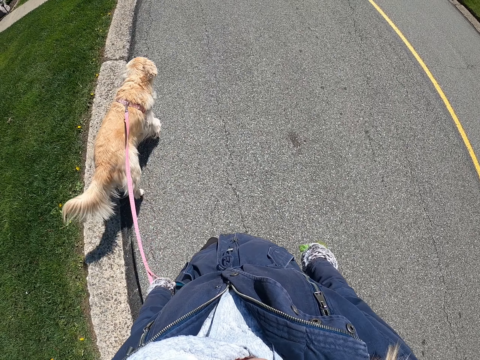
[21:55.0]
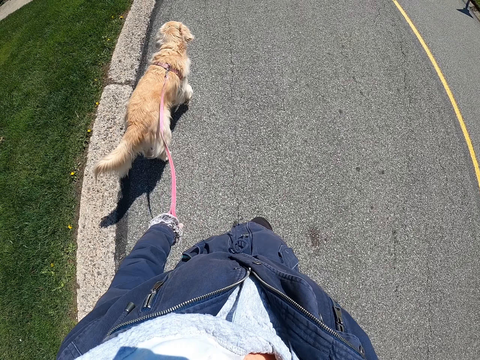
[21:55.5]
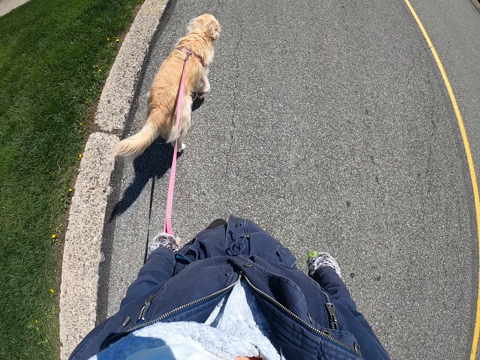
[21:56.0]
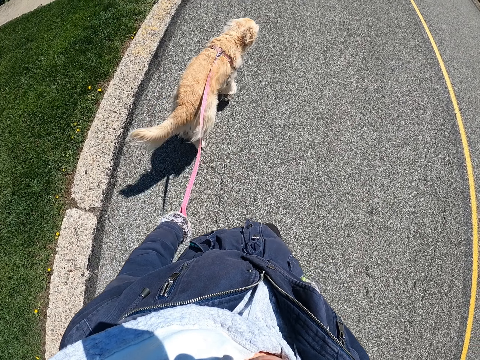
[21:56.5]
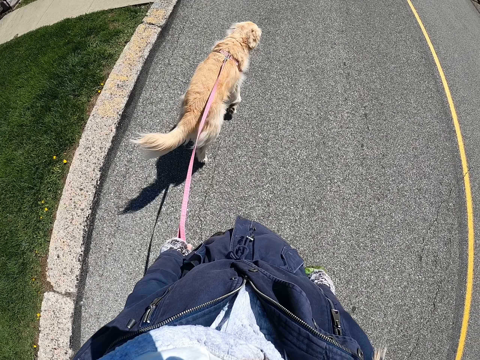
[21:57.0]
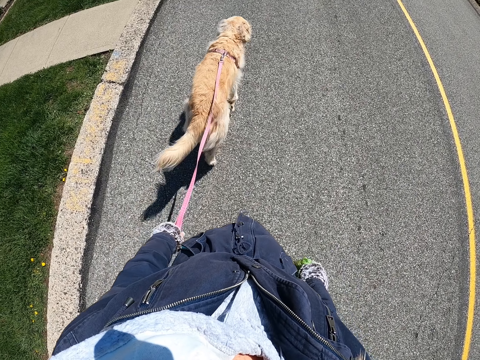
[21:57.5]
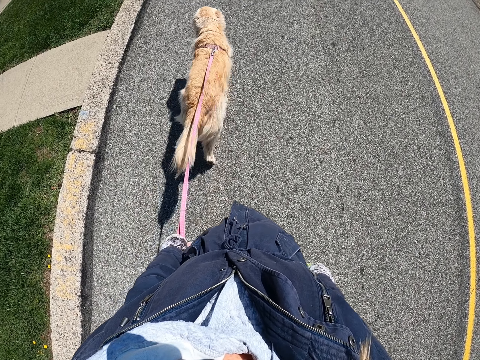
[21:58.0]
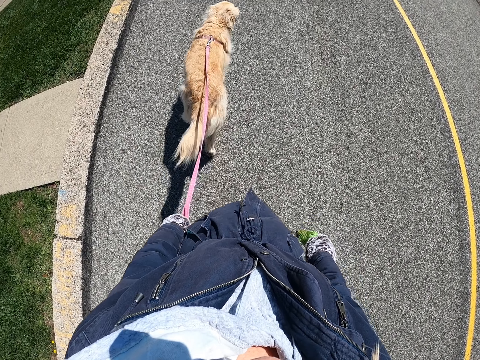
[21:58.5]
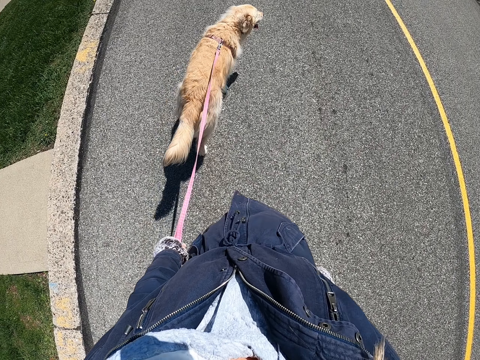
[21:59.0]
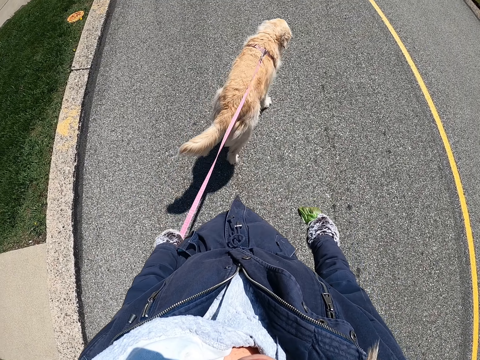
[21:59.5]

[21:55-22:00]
The camera wearer walks a dog on a road.

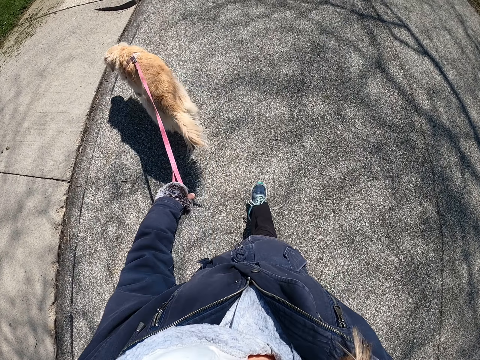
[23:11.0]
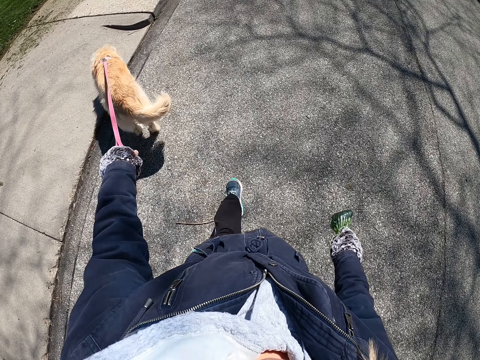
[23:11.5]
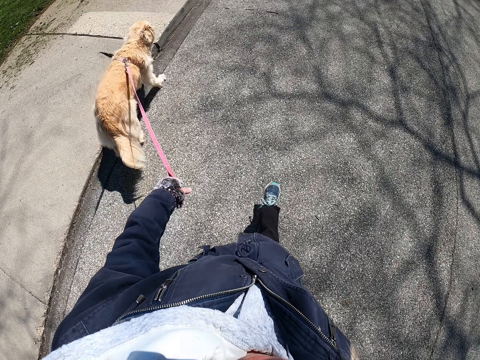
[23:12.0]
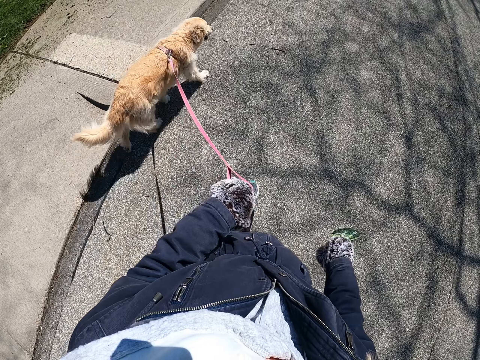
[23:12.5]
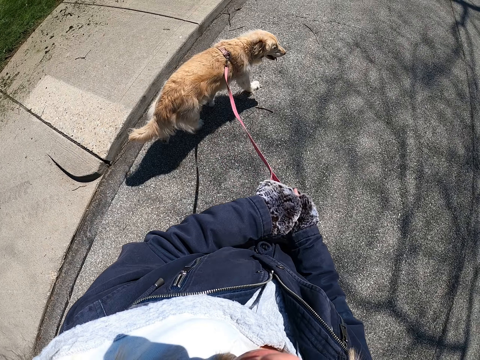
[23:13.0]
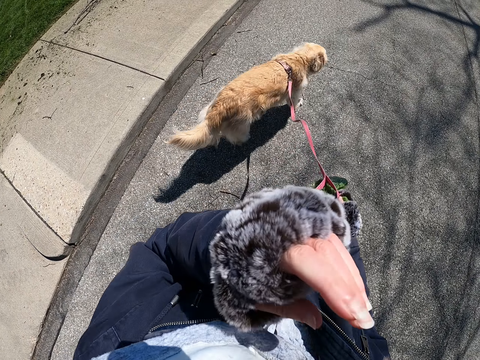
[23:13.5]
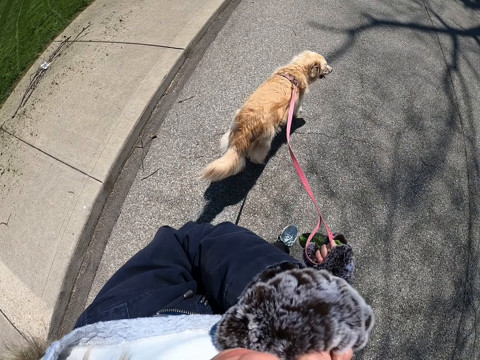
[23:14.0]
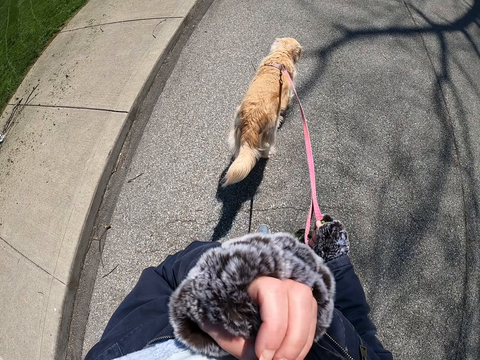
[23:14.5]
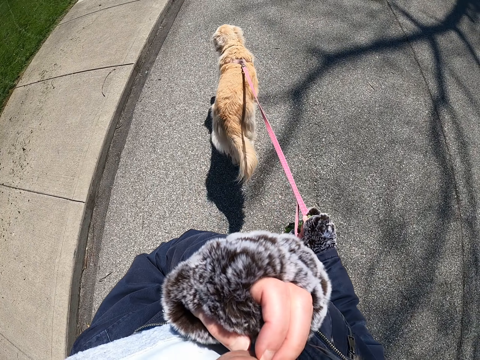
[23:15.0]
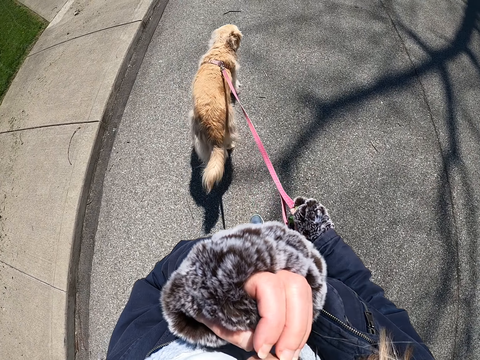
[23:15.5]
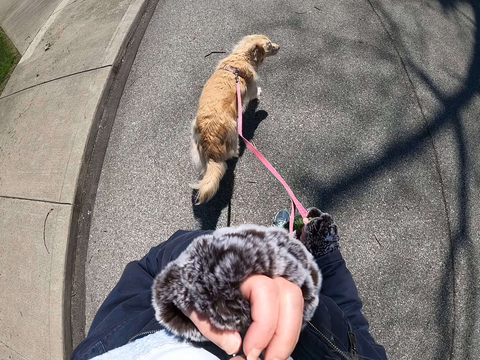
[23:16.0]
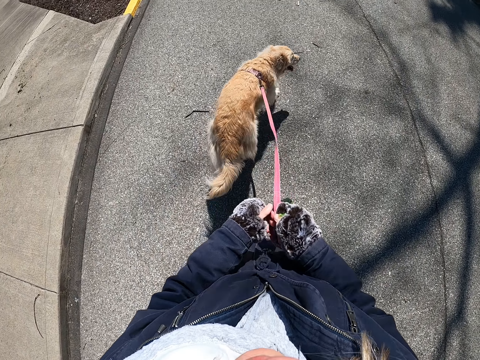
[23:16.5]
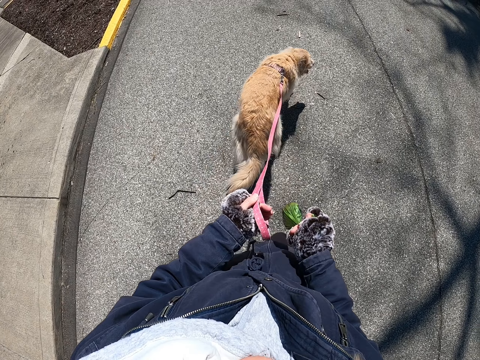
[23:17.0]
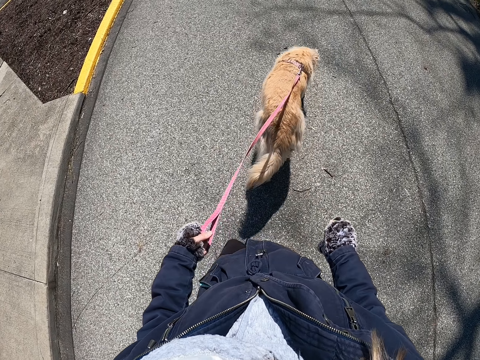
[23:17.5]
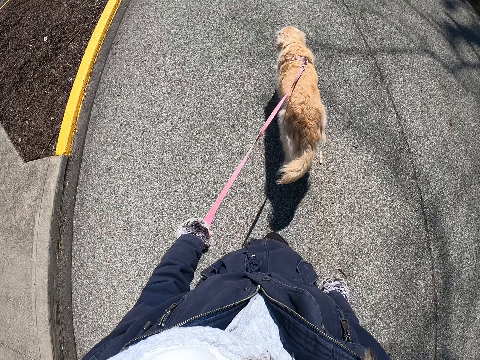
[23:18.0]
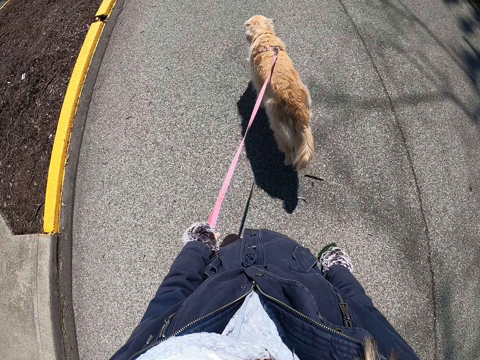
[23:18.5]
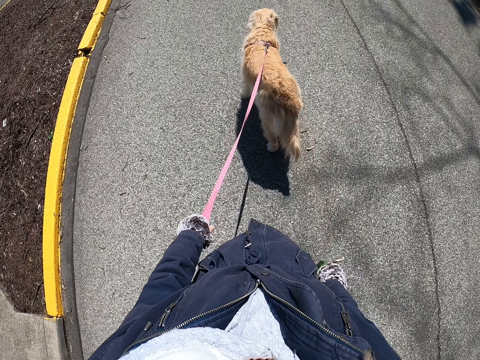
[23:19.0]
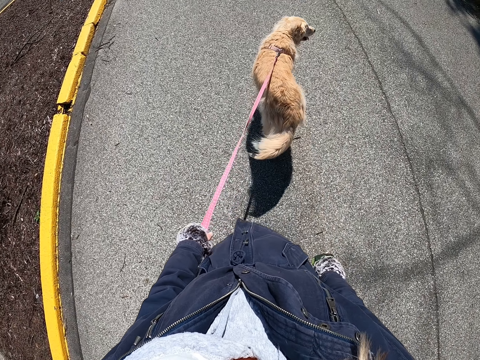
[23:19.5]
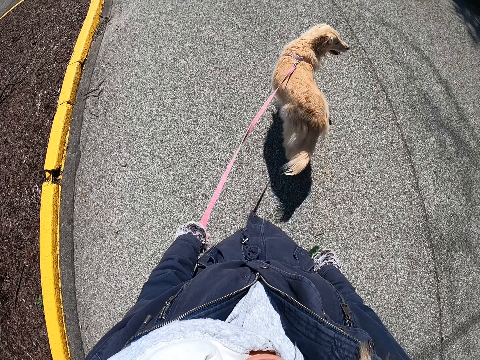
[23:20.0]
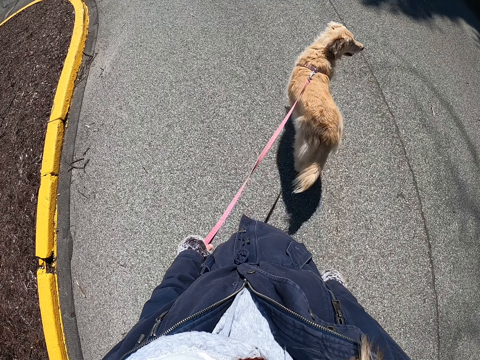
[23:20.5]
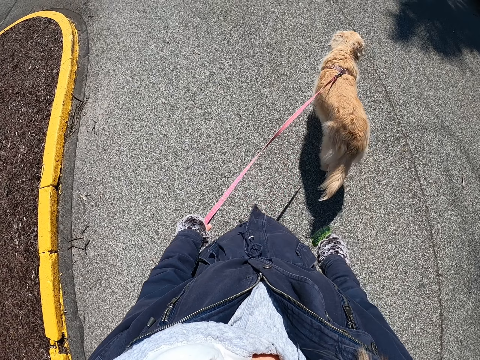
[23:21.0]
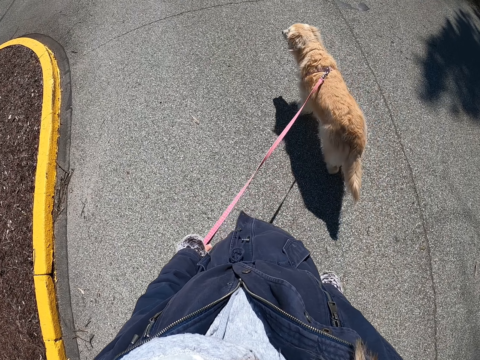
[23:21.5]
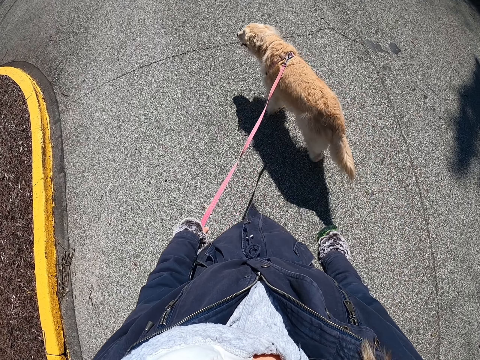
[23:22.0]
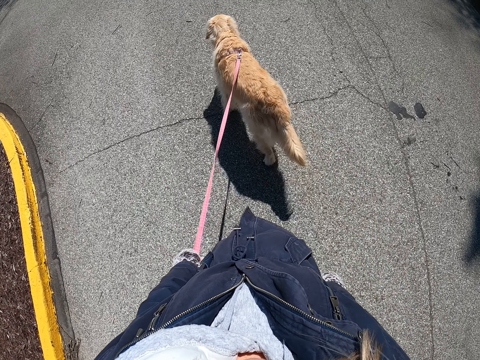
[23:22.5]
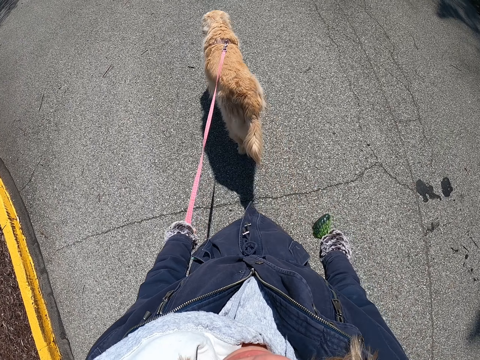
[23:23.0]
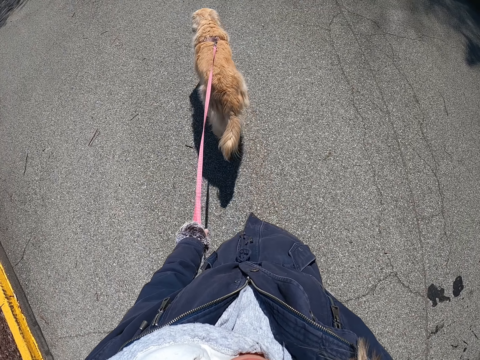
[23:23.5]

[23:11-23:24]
The camera wearer holds the leash with both hands. They raise the left hand. They touch the face. They walk along the street while pulling a dog with the leash. They lower the left hand. They hold the leash with both hands. They exchange the leash to the left hand. They walk along the street while pulling the dog with the leash.

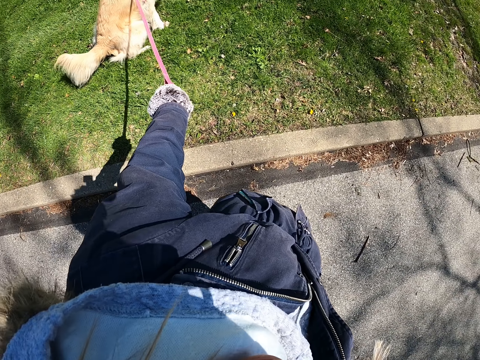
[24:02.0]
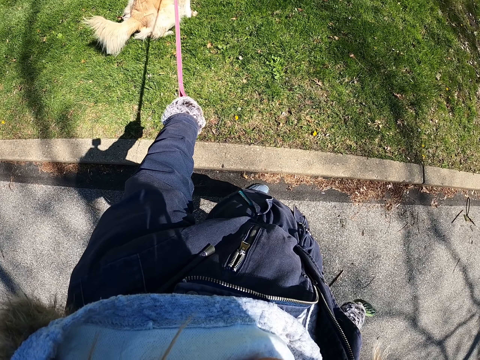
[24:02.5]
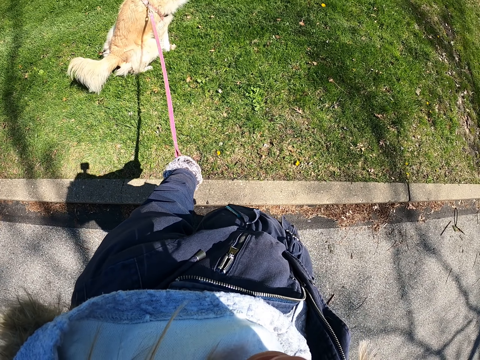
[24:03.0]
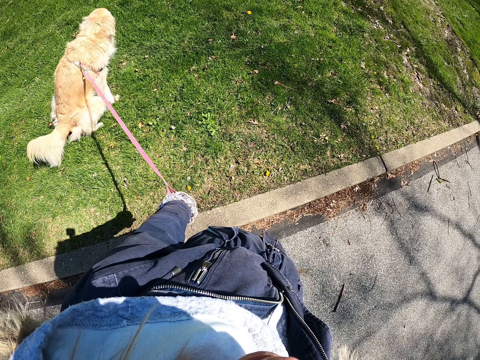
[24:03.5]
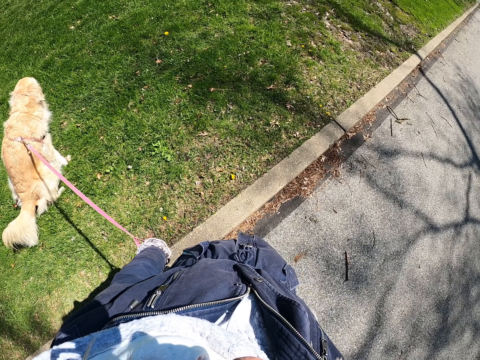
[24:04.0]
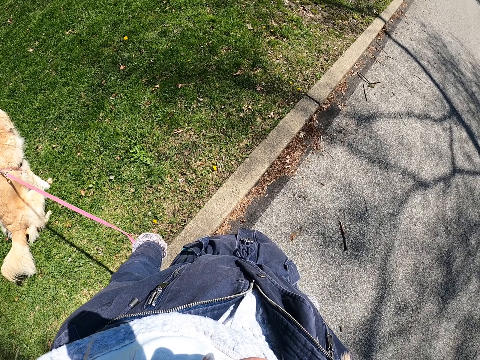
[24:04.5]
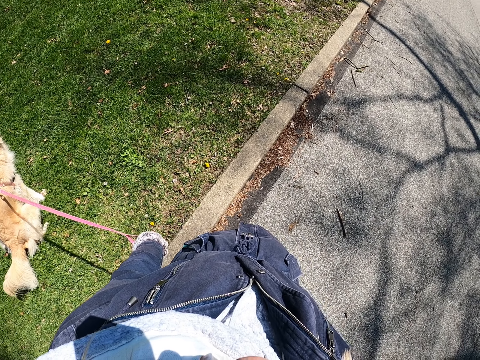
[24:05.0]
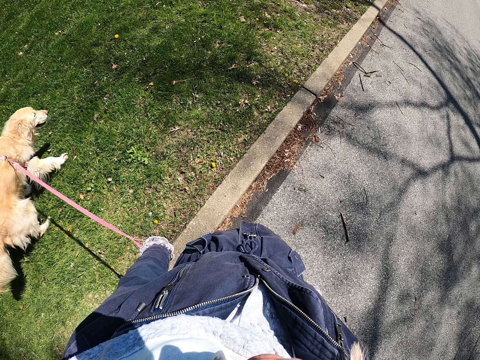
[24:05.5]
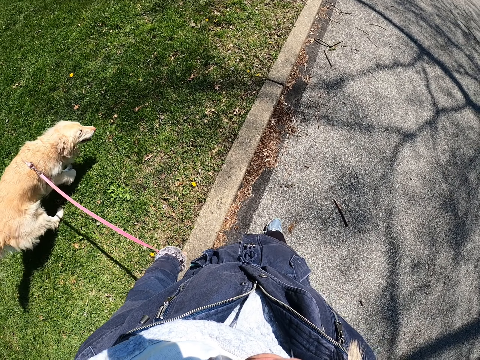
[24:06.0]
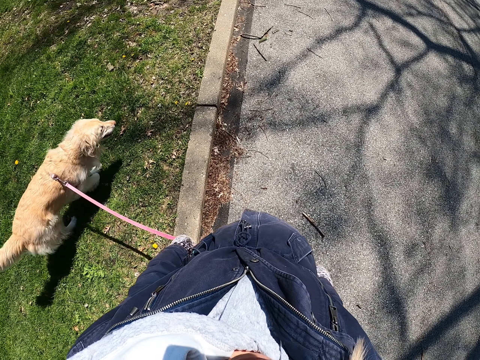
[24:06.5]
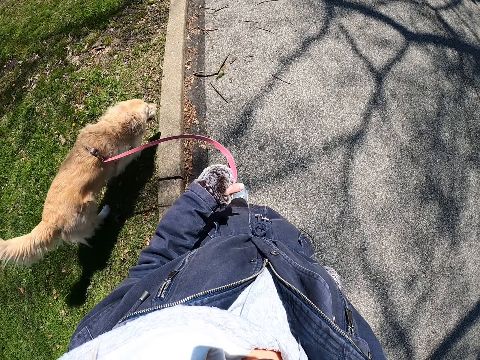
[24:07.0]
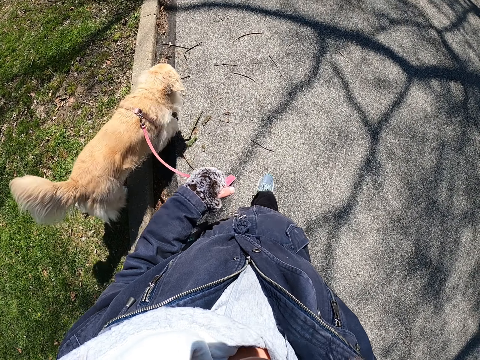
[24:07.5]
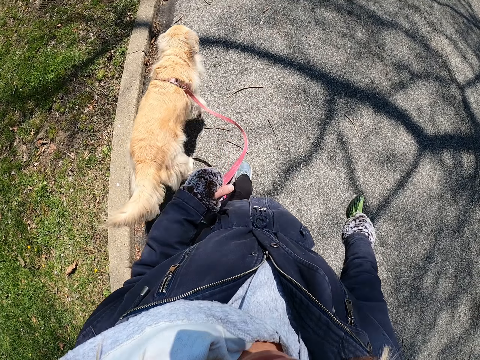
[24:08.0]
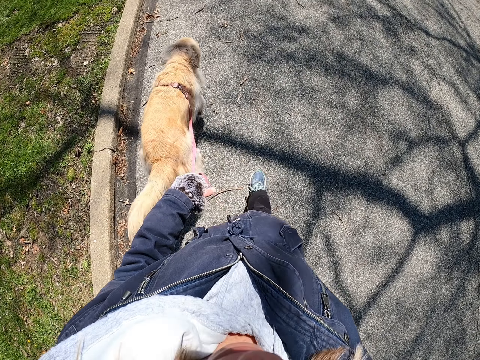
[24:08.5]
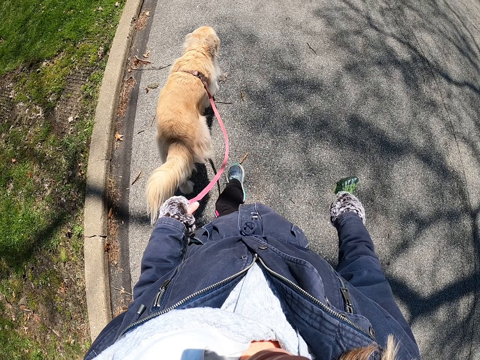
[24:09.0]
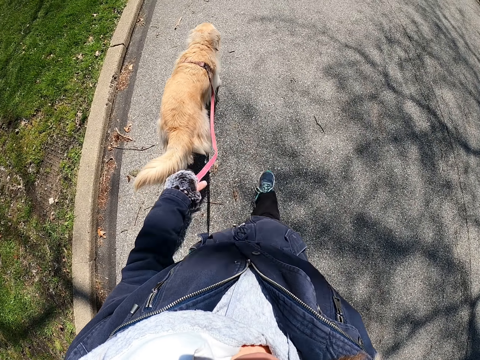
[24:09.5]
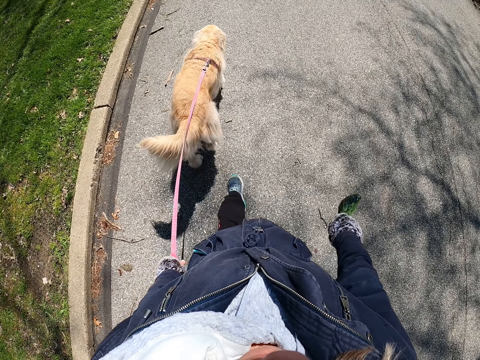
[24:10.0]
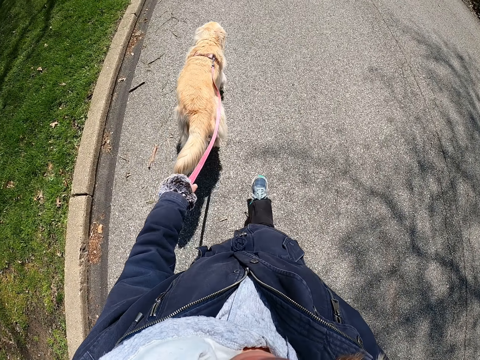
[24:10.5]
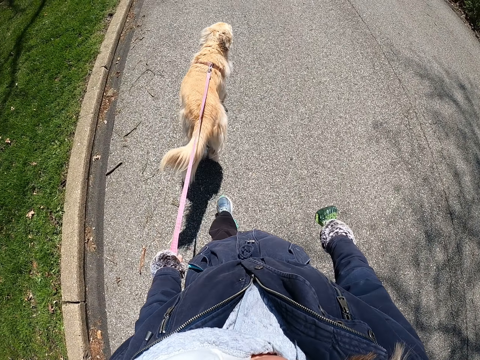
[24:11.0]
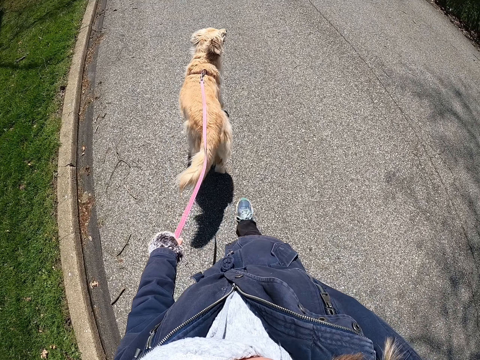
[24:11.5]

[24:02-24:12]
The camera wearer stops walking. They stand on the road. They walk along the street while pulling a dog with a leash.
